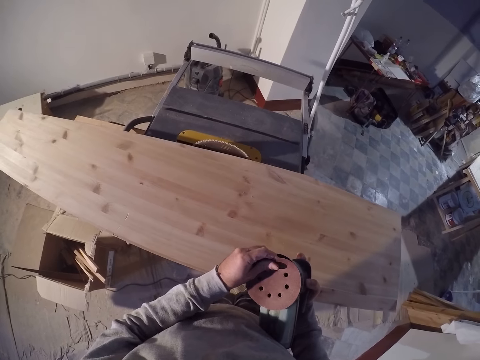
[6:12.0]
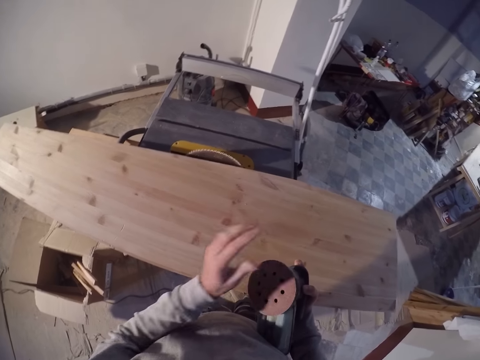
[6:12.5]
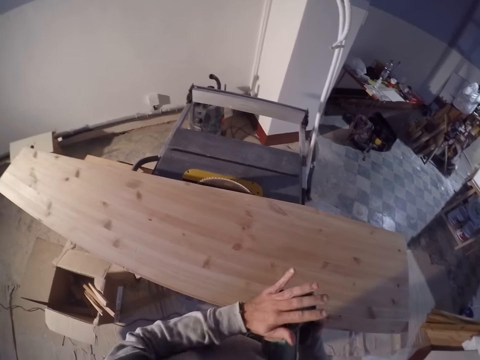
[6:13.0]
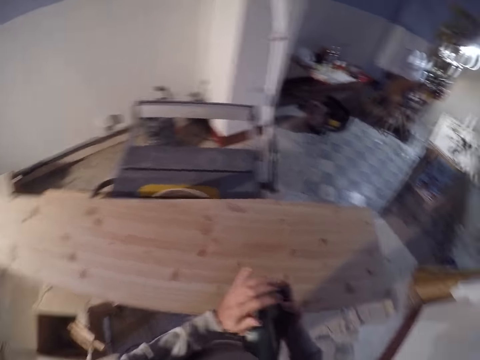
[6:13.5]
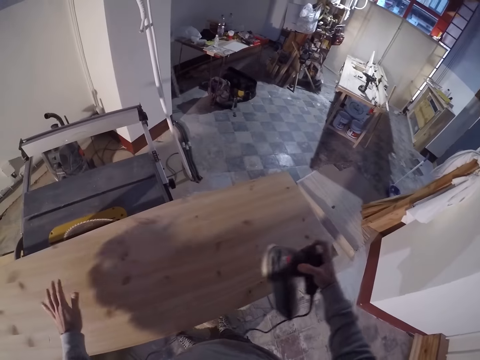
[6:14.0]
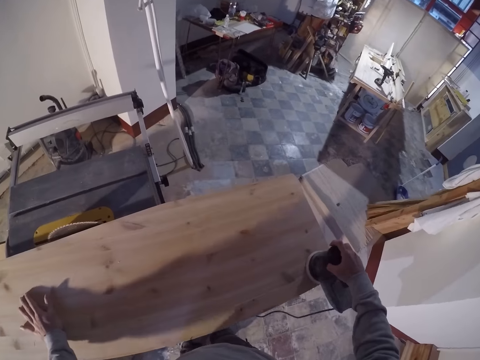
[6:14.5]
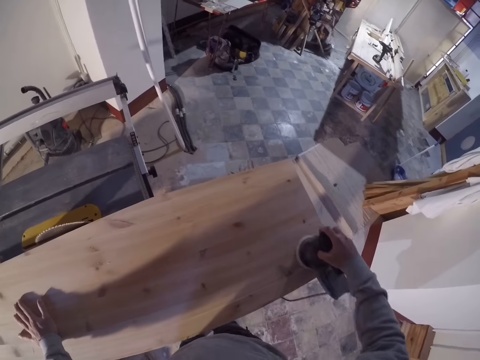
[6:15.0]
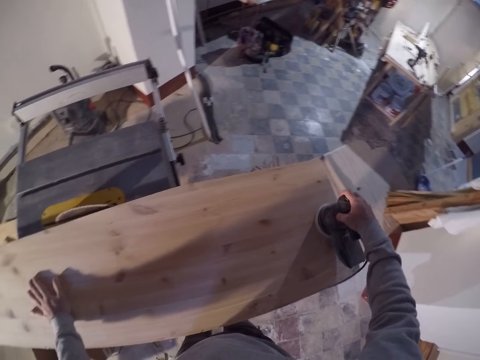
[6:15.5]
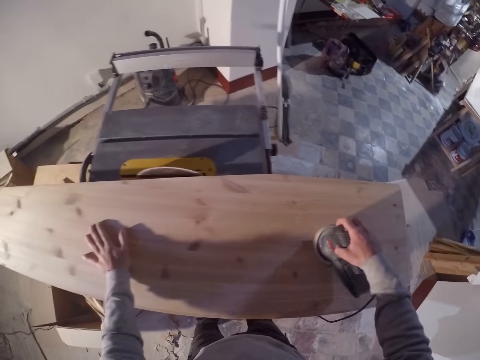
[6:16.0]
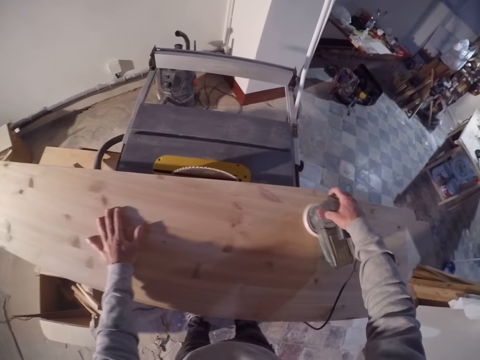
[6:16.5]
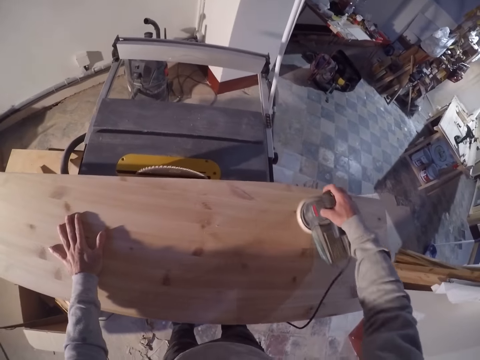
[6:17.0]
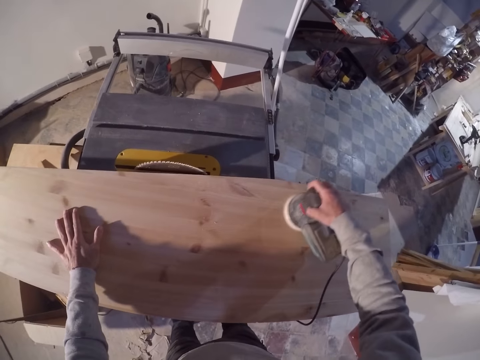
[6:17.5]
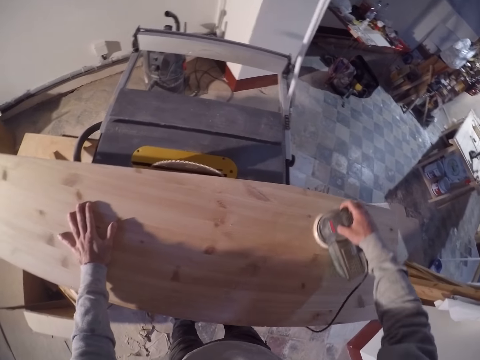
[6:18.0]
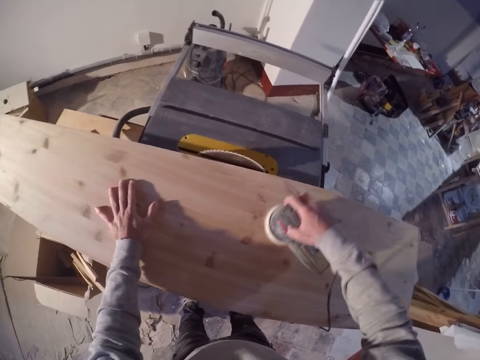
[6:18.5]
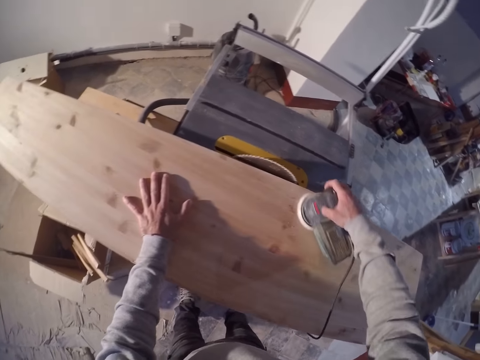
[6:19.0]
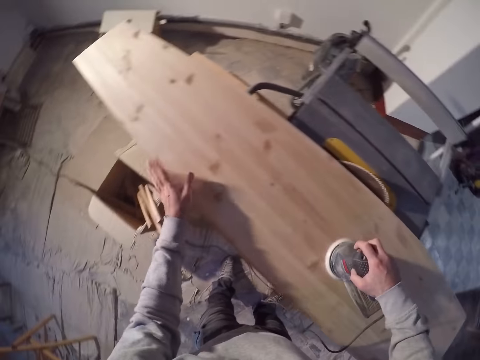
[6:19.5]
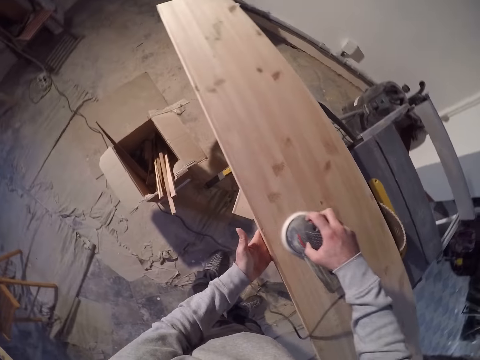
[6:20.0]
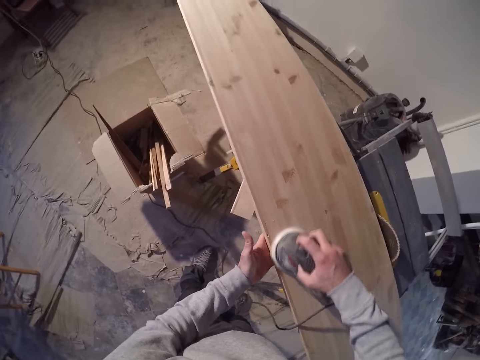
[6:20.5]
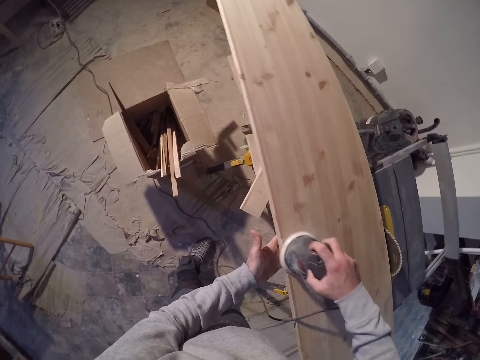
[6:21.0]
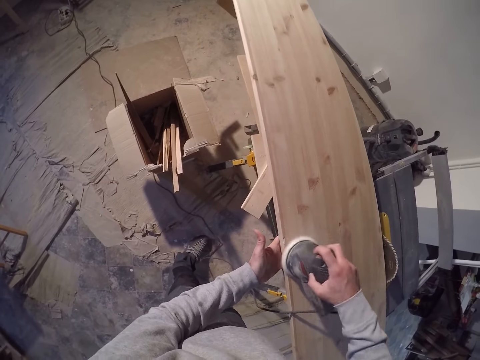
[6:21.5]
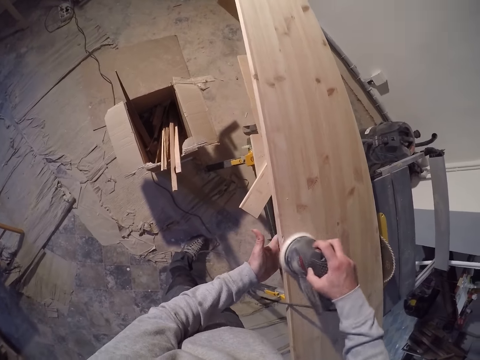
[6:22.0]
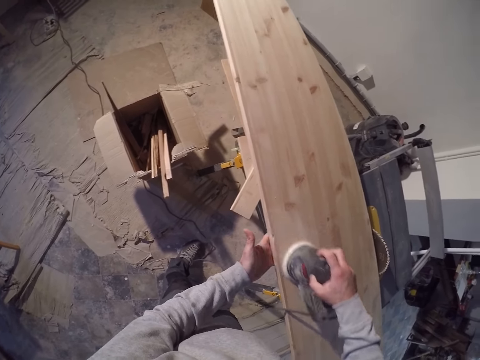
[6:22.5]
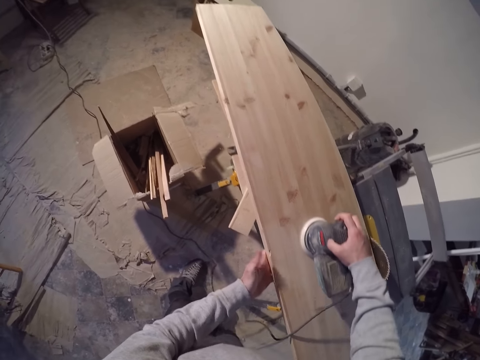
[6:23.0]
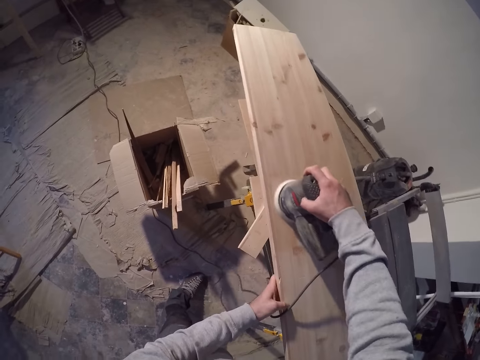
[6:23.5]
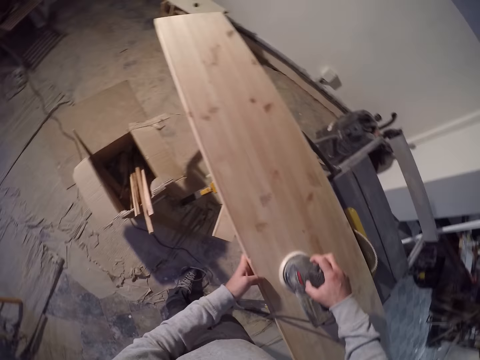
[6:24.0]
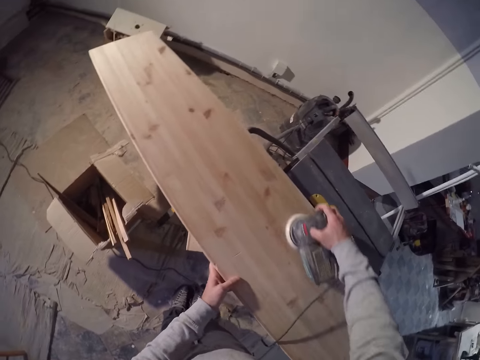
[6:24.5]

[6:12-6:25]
The camera wearer hits the filing machine's filing disk with his left hand. He places his left hand on the plank on the table saw. He files the plank on the table saw with the filing machine in his right hand. He moves his left hand around the plank on the table saw. He files the plank on the table saw with the filing machine in his right hand.

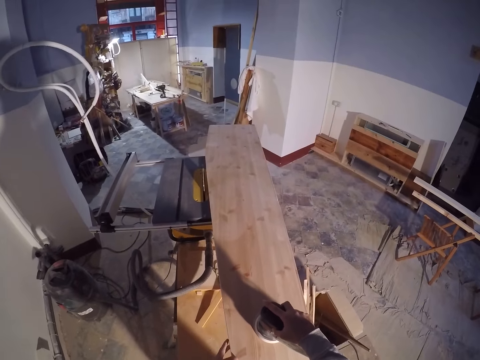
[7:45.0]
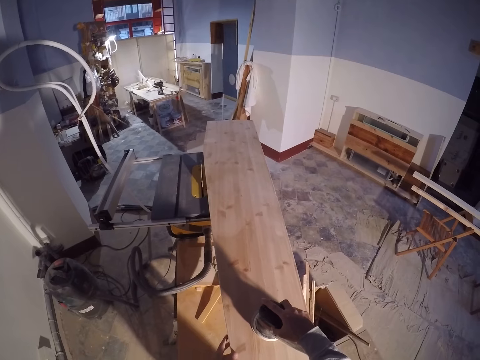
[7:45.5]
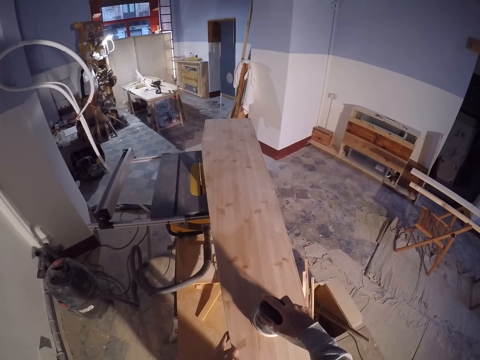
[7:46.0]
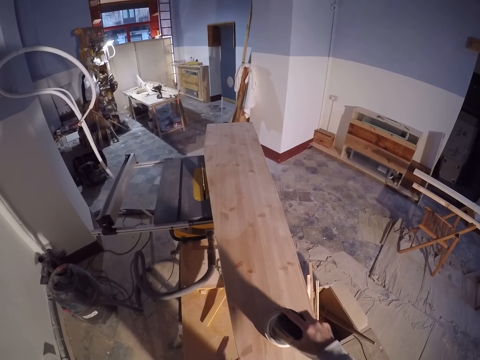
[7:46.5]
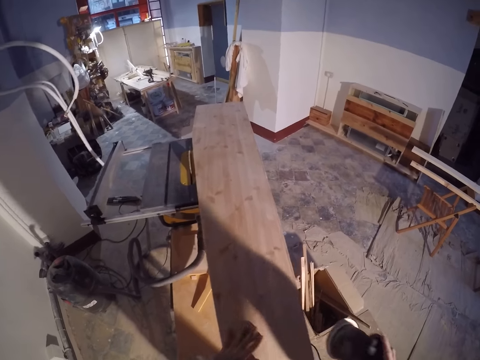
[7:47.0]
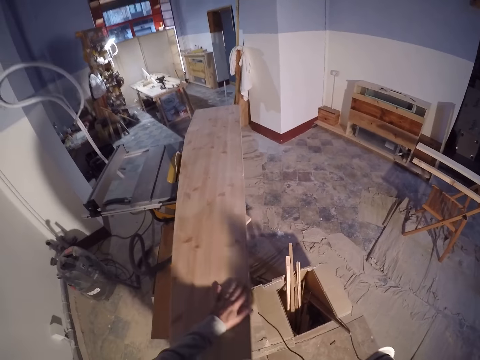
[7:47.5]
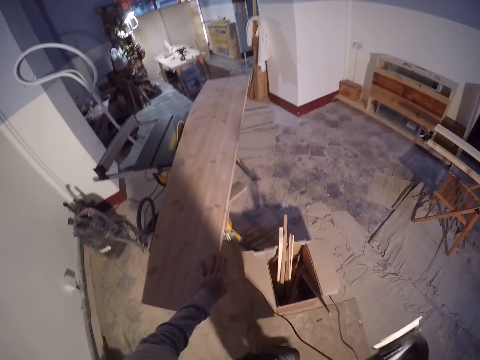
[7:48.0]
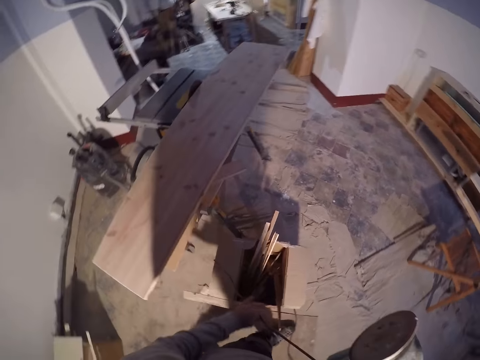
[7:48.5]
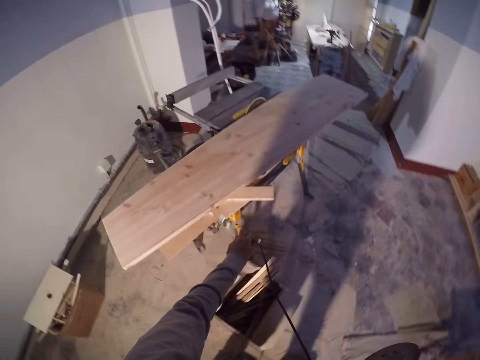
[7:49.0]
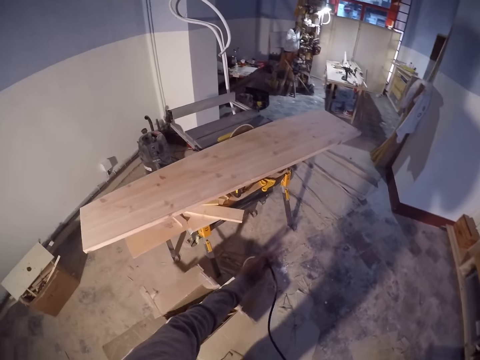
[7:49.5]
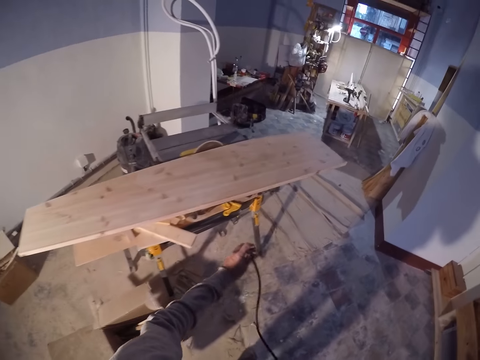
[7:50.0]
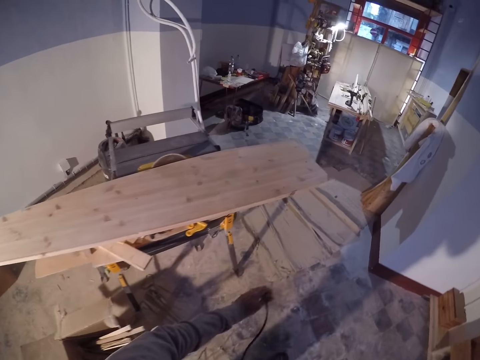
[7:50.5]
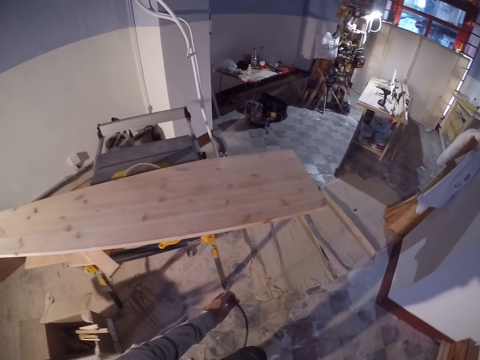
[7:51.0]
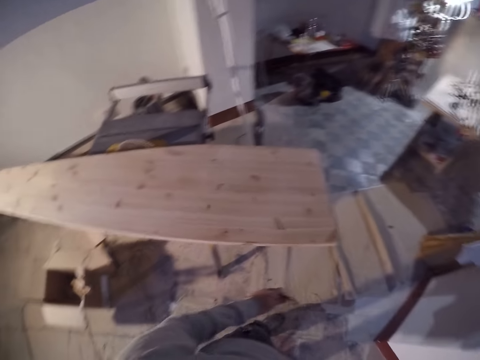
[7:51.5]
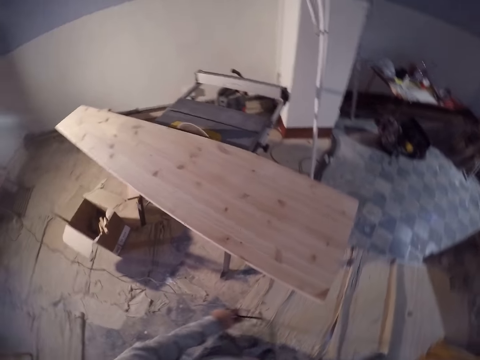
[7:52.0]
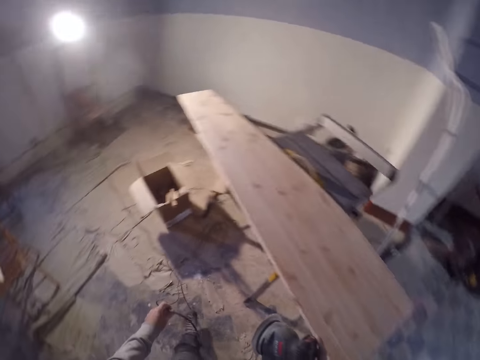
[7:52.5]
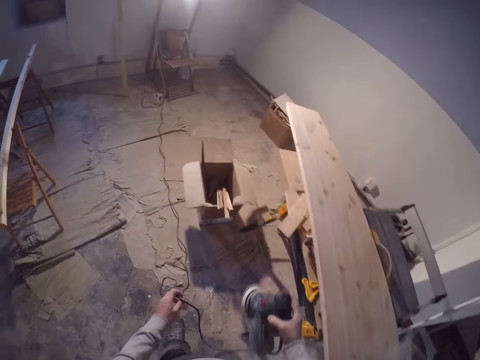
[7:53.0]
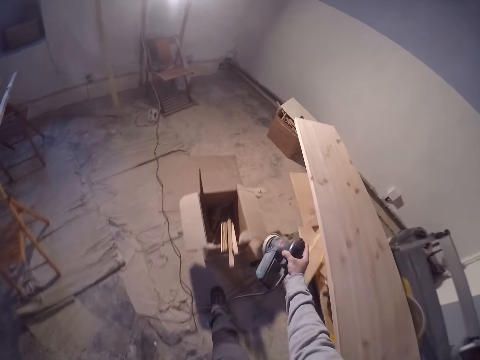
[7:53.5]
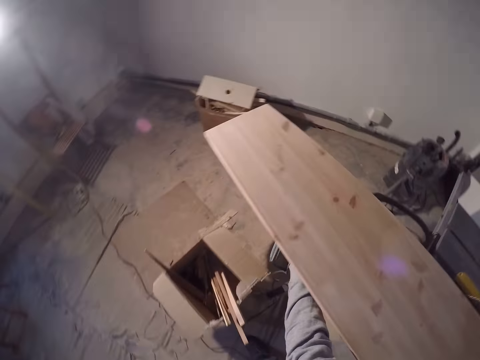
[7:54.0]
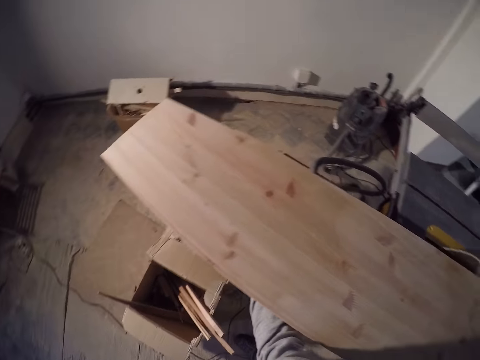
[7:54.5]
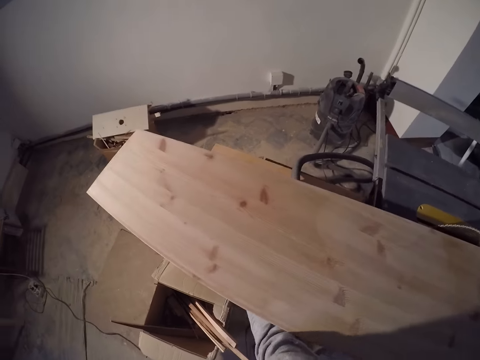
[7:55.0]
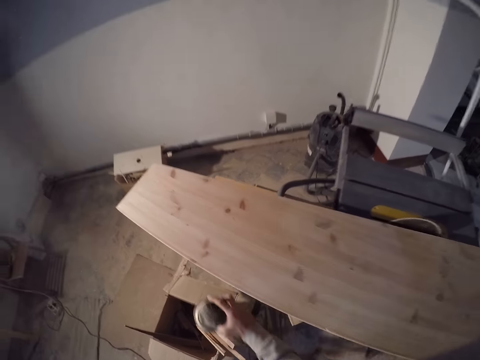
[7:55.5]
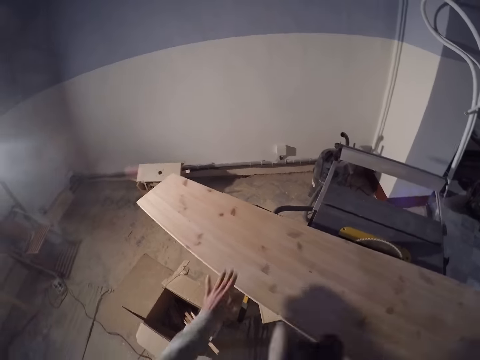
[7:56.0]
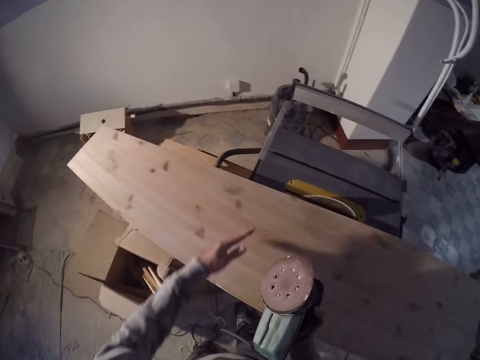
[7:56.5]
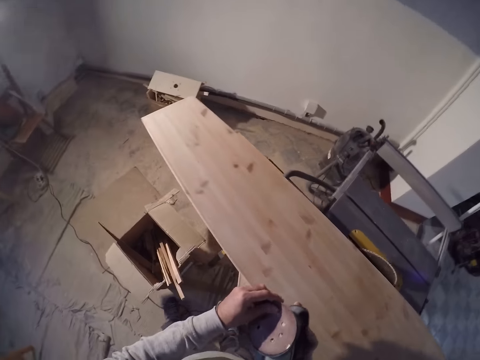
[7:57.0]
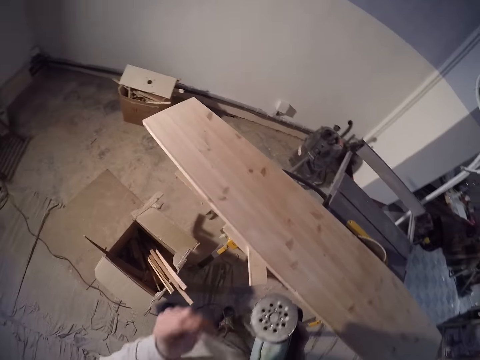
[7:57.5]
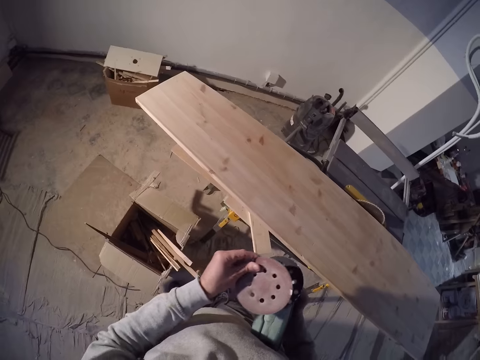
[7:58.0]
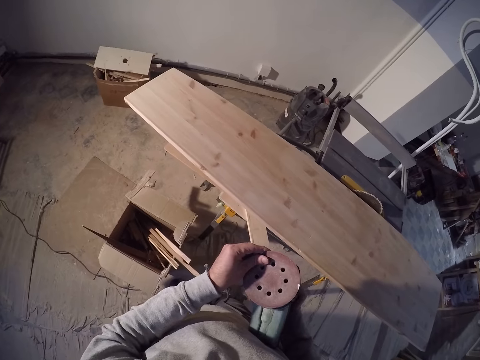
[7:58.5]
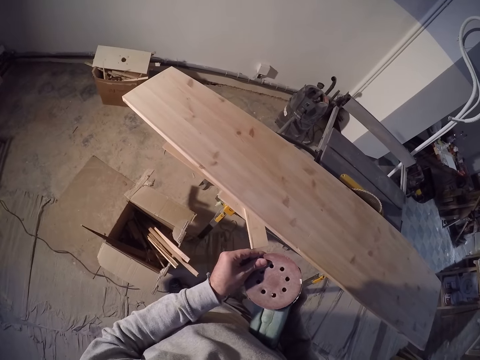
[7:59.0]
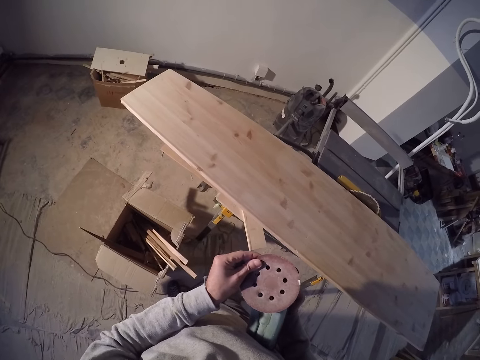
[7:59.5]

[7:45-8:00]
The camera wearer takes the filing machine off the plank with his right hand. He holds the filing machine's wire with his left hand. He holds the filing machine beneath the table saw with his right hand. He adjusts the filing machine's filing disk with his left hand.
